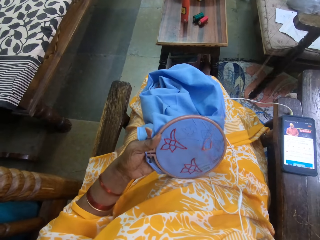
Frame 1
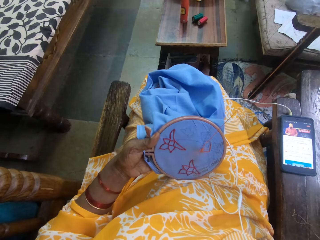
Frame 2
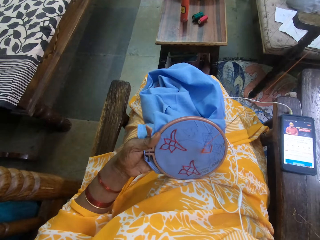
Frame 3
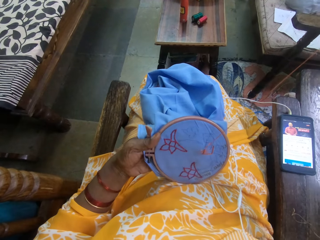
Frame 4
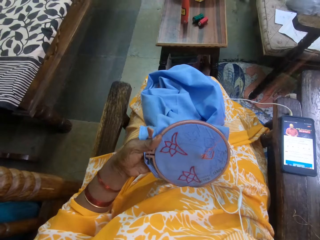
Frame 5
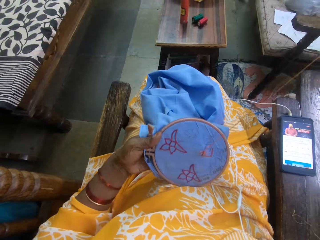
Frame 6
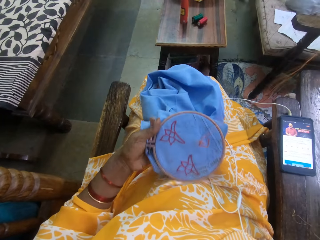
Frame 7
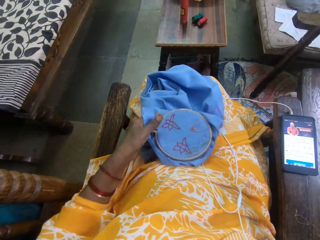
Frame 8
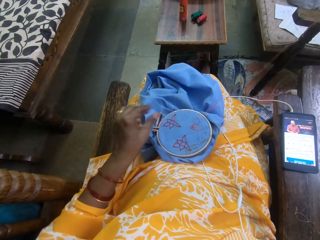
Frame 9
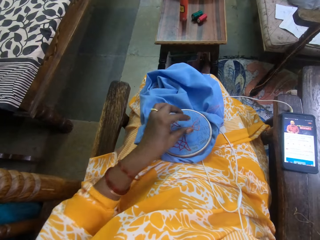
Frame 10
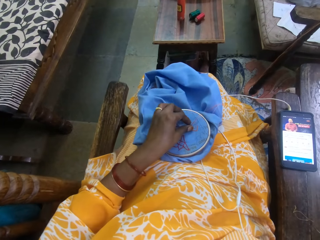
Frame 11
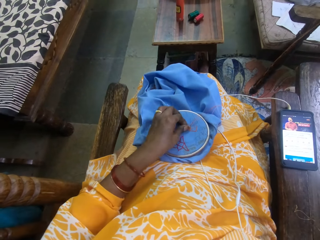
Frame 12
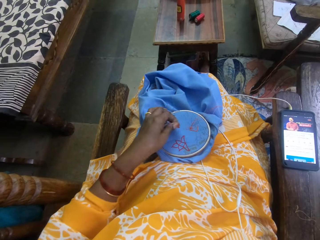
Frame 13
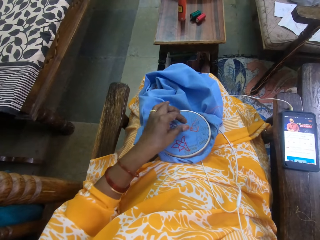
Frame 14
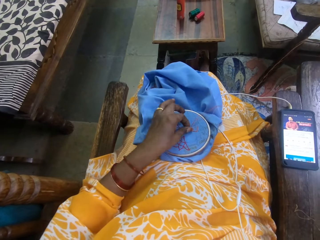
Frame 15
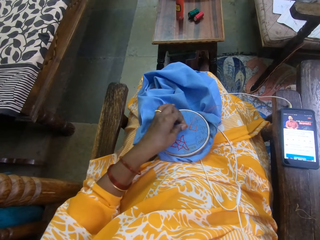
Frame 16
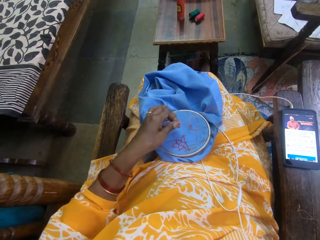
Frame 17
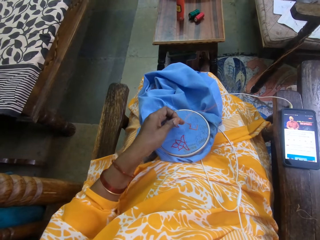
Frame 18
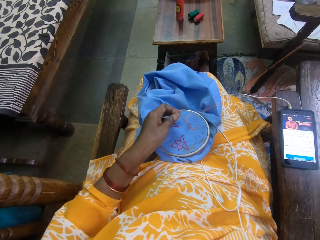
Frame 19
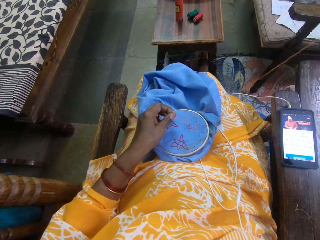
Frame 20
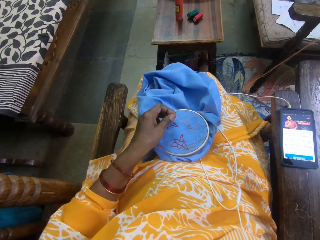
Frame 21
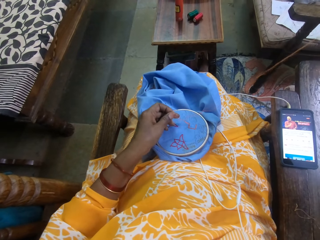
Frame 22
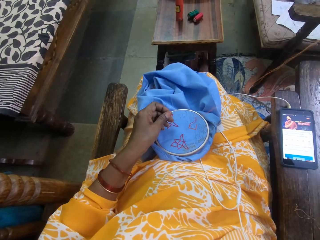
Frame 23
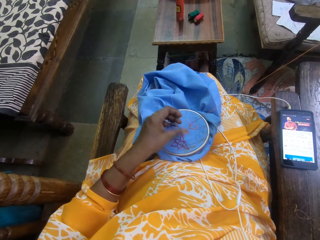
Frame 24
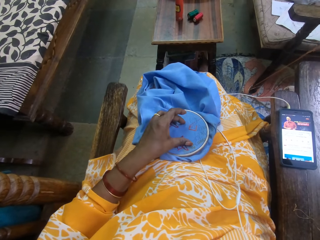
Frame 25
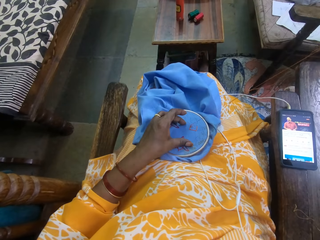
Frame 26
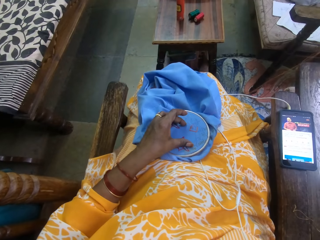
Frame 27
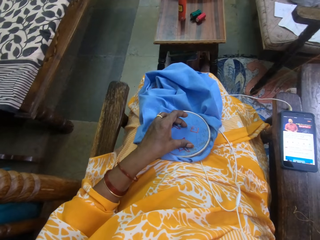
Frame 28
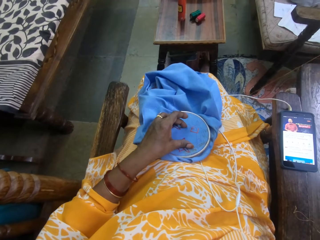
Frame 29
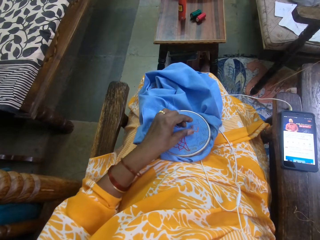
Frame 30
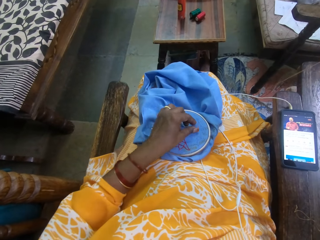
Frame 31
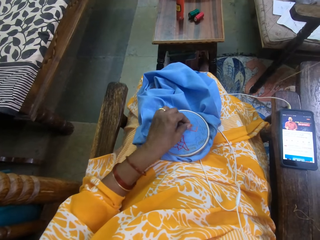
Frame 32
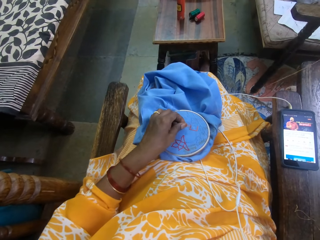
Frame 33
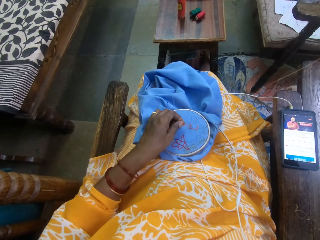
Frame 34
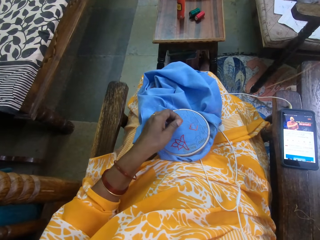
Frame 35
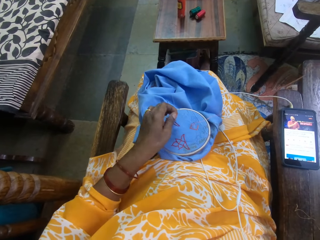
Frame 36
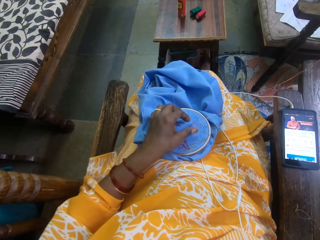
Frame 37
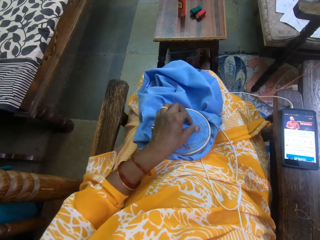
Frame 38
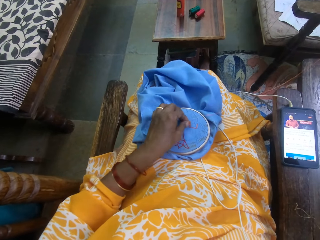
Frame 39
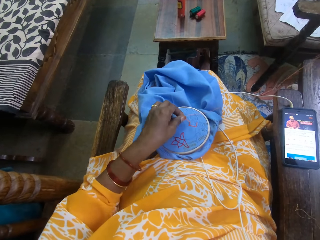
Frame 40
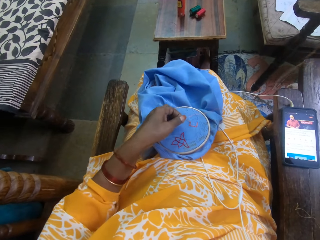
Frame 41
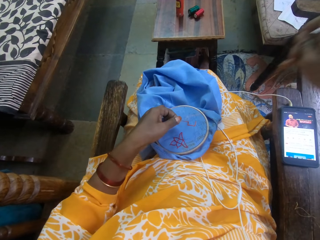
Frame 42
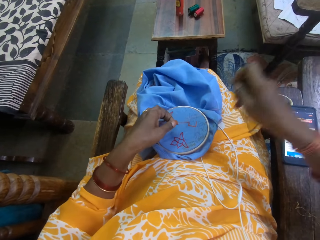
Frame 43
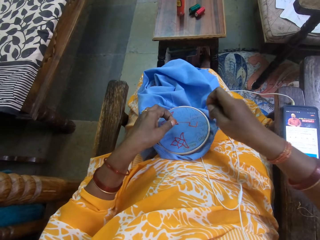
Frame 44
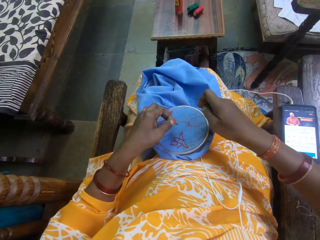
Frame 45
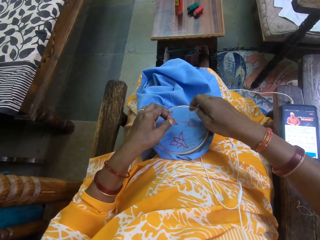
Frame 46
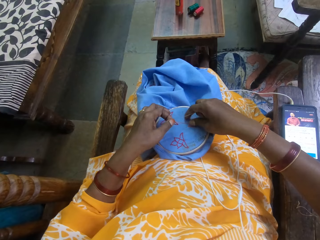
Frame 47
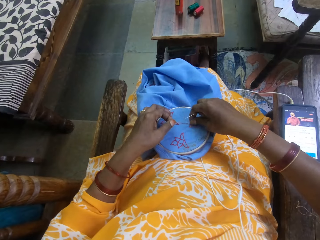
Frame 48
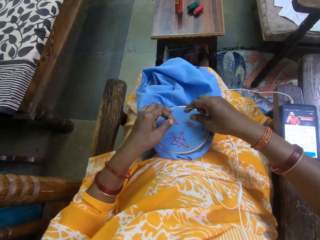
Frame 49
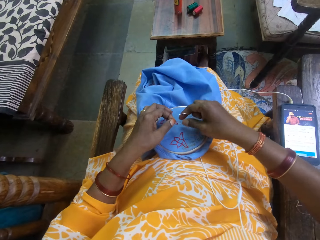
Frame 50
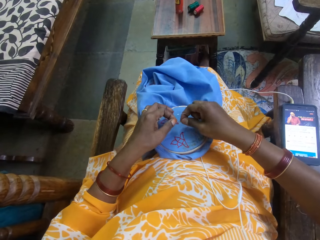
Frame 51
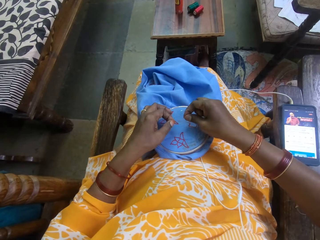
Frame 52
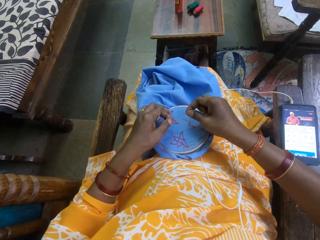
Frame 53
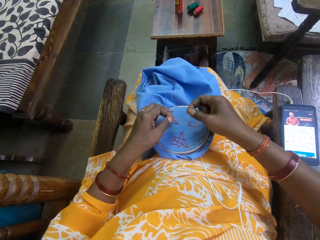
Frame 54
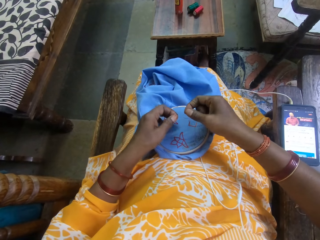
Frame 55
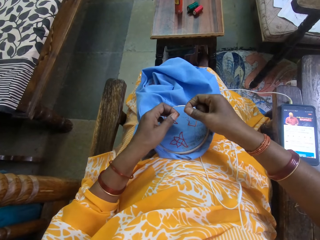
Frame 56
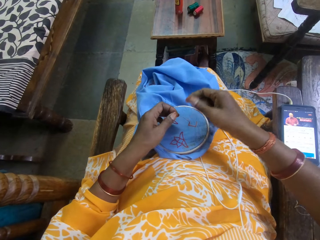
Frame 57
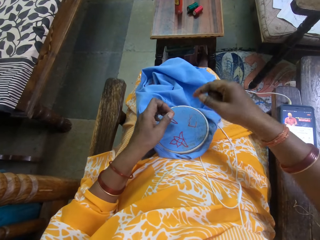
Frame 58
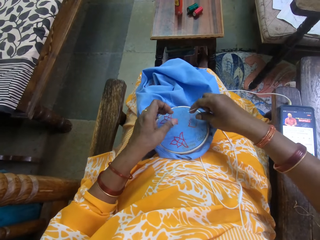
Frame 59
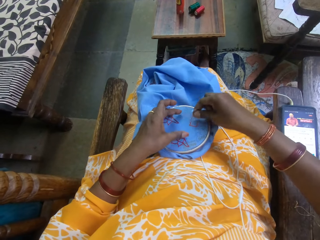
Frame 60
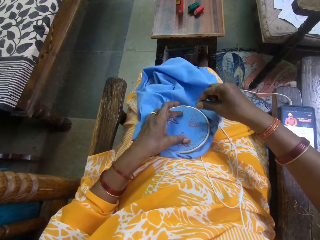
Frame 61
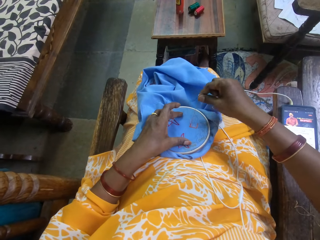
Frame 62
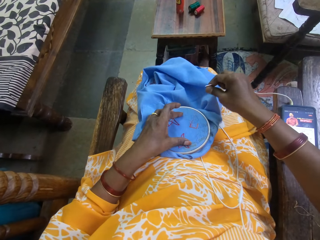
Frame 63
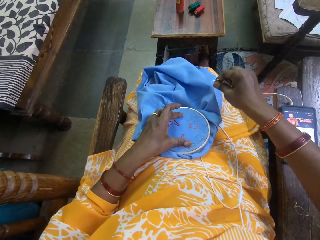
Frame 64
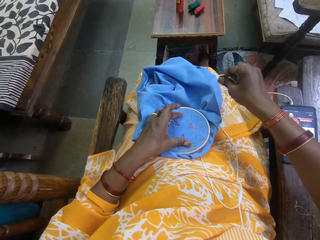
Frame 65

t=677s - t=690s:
The camera wearer drops the embroidery hoop with the fabric in her left hand on her lap. She detangles the embroidered thread on the fabric with her left hand. She detangles the embroidered thread on the fabric with both hands.

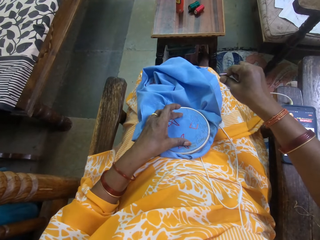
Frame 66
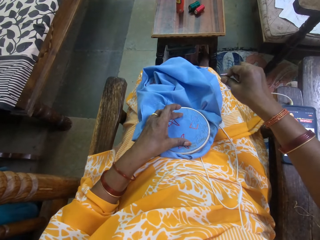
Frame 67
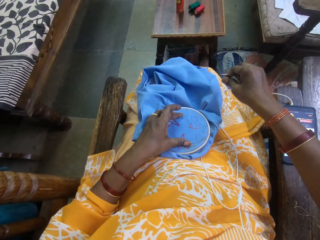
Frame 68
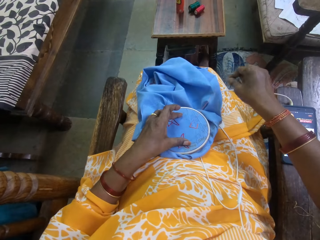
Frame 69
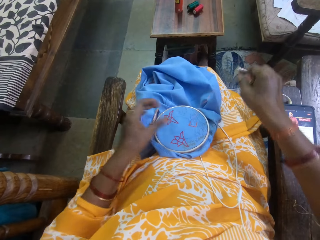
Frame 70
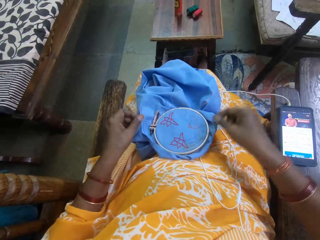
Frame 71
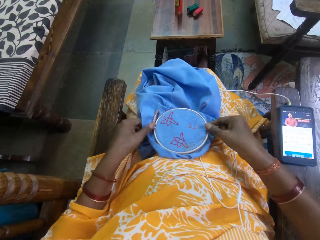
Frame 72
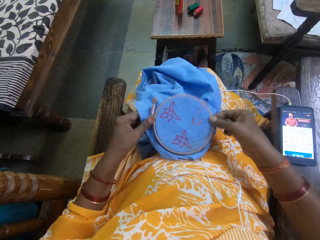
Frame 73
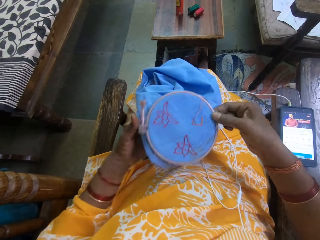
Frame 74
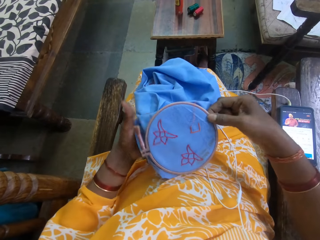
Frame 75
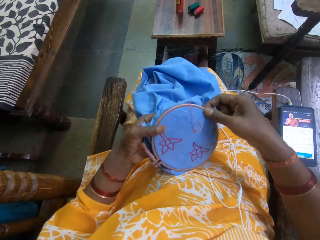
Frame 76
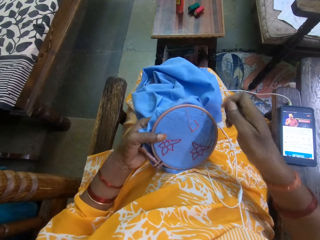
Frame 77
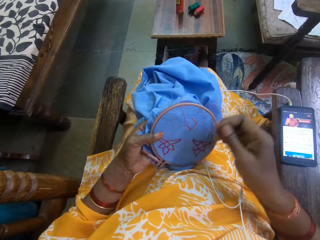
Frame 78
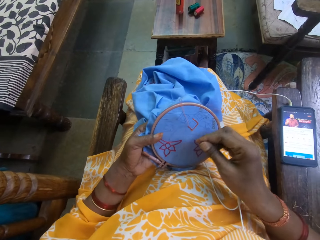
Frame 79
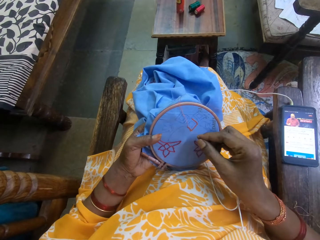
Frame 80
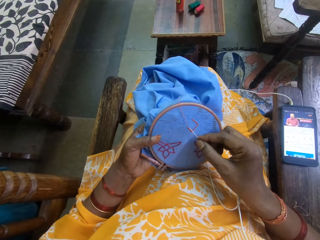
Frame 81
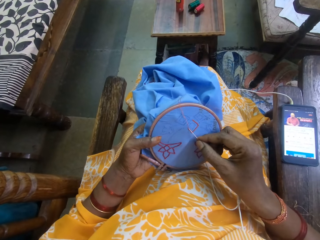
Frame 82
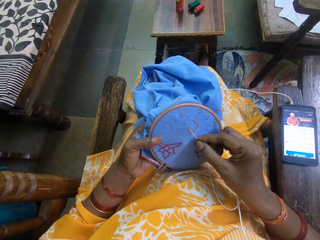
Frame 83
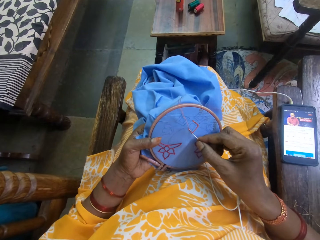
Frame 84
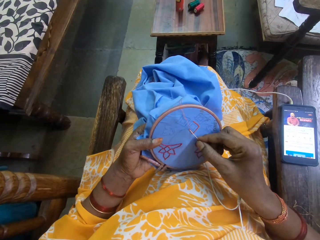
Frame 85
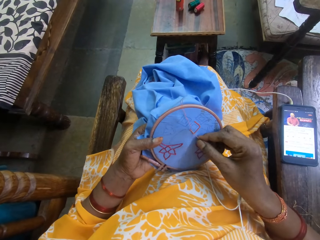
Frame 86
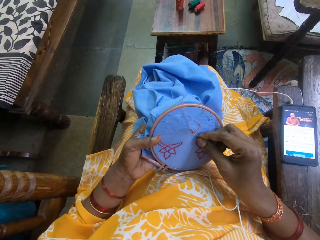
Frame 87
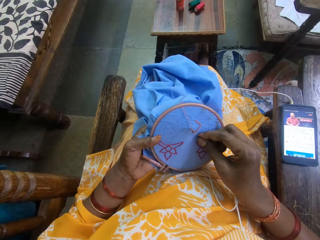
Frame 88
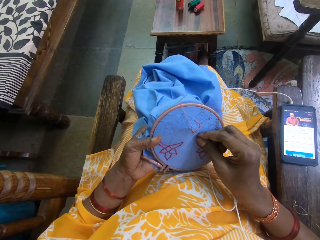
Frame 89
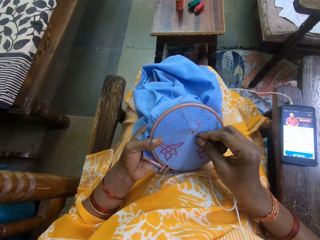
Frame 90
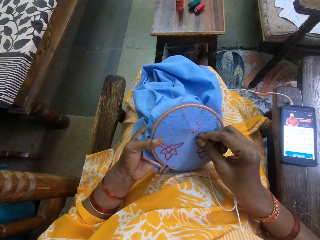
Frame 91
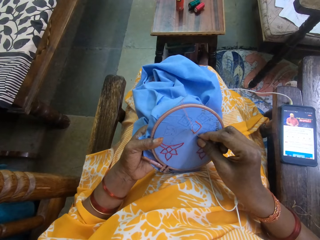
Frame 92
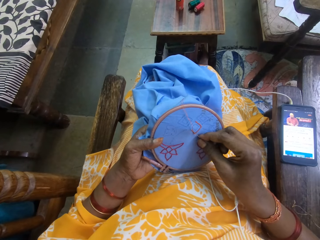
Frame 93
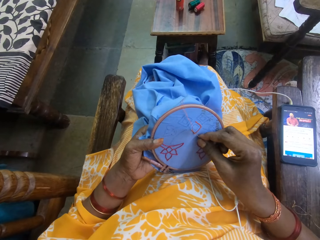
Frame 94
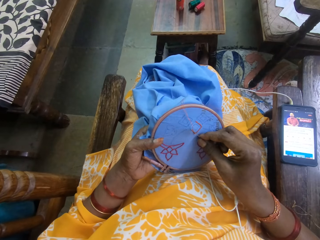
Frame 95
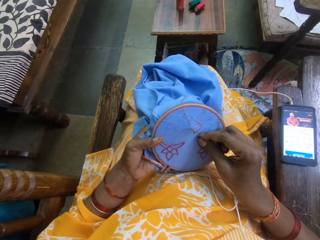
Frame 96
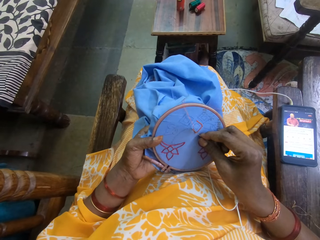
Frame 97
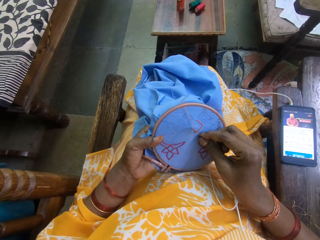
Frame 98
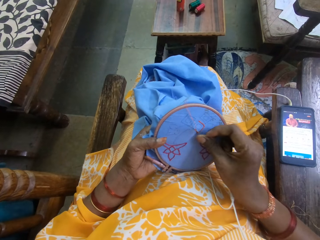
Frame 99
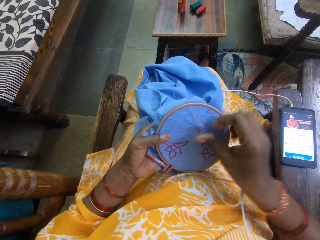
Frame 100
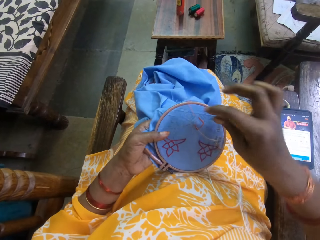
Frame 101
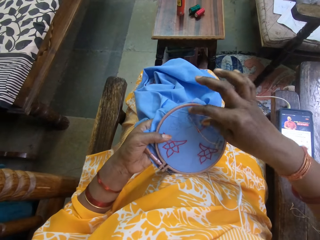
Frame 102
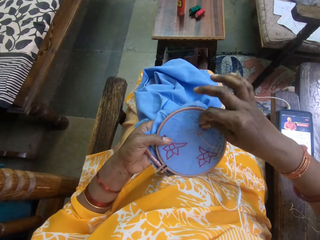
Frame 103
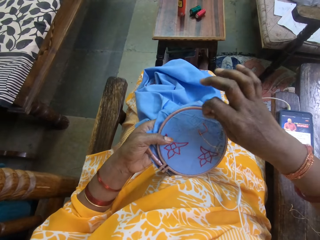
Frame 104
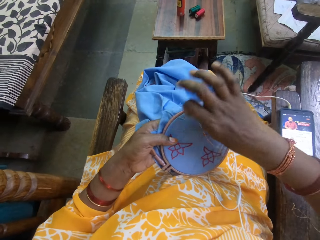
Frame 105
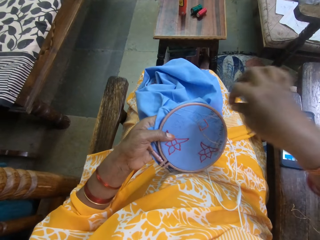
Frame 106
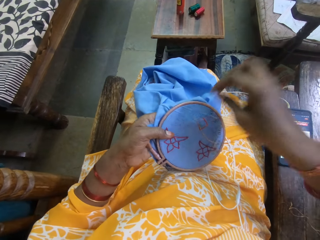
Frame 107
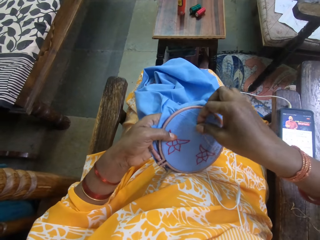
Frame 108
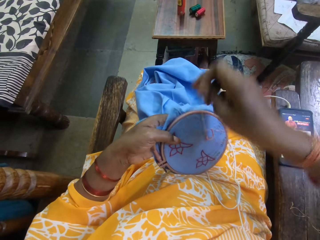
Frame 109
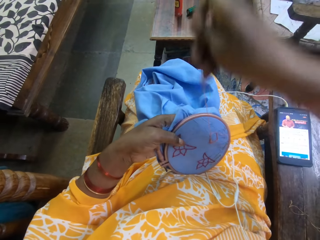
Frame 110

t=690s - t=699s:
The camera wearer picks up the embroidery hoop with the fabric from her lap with both hands. She holds the embroidery hoop with the fabric with her left hand. She embroiders the fabric on the embroidery hoop with the needle in her right hand.
